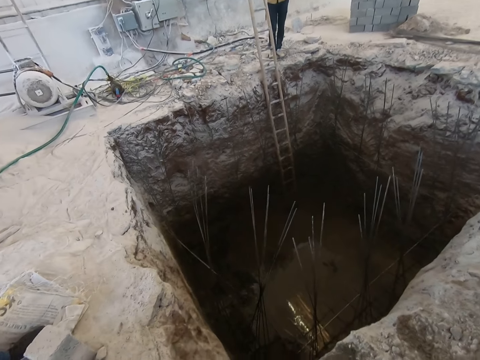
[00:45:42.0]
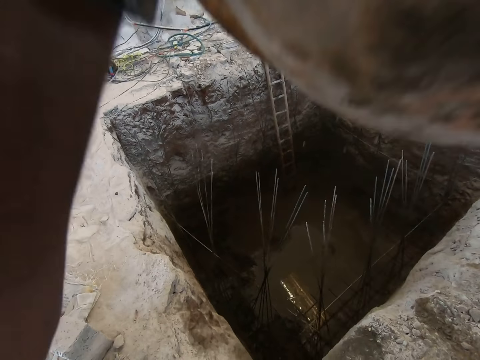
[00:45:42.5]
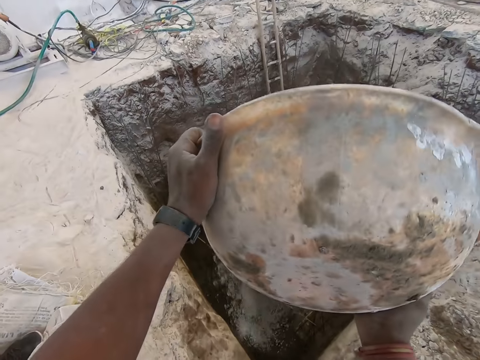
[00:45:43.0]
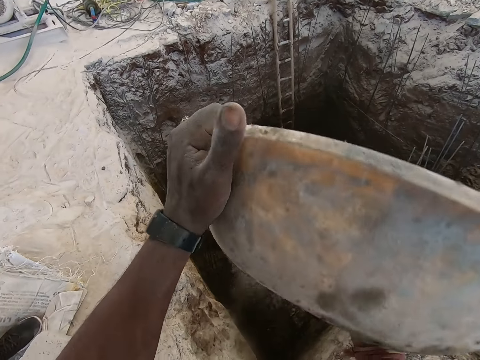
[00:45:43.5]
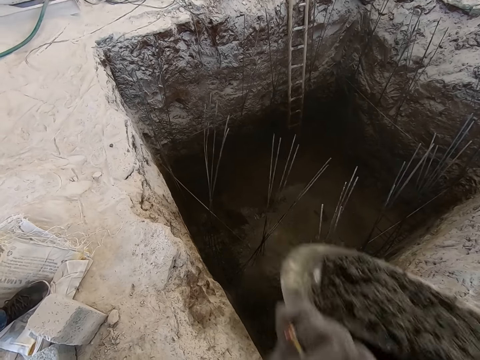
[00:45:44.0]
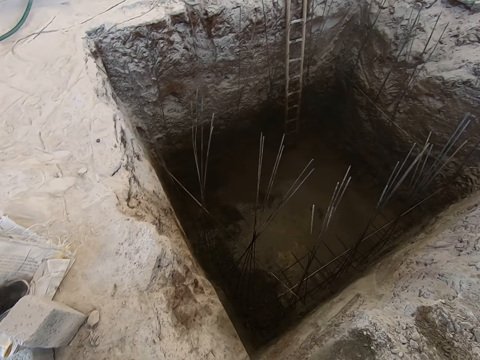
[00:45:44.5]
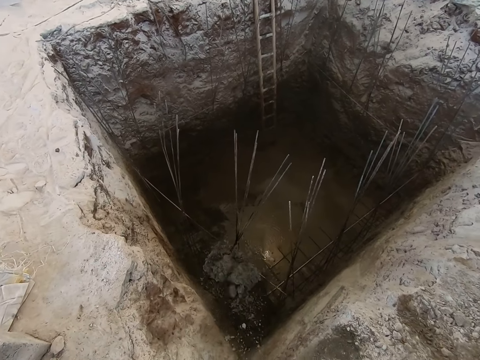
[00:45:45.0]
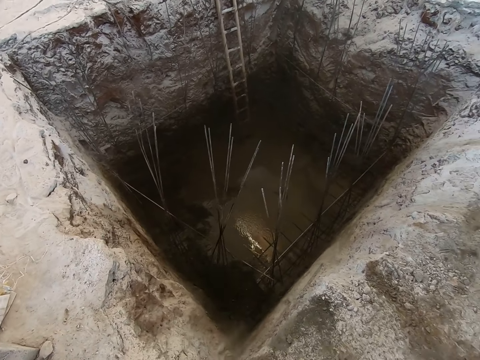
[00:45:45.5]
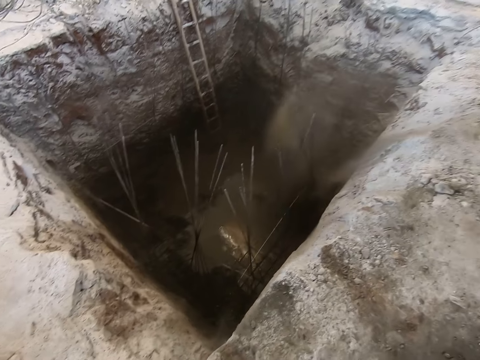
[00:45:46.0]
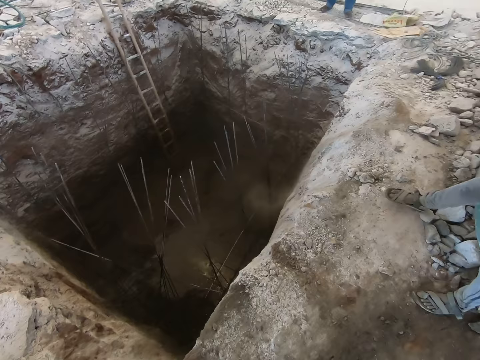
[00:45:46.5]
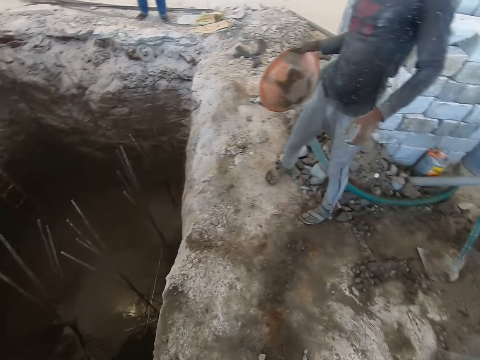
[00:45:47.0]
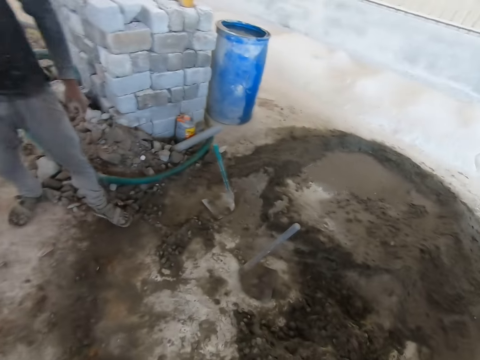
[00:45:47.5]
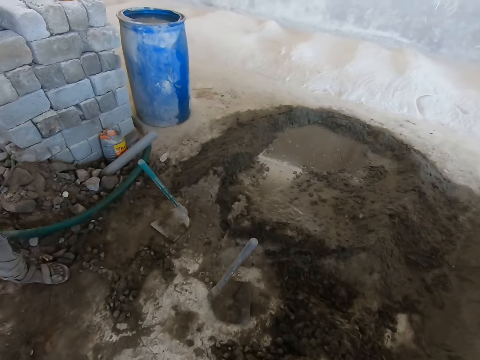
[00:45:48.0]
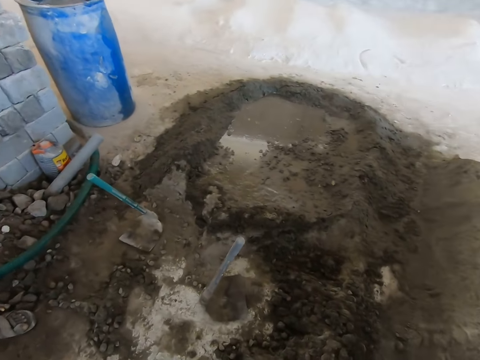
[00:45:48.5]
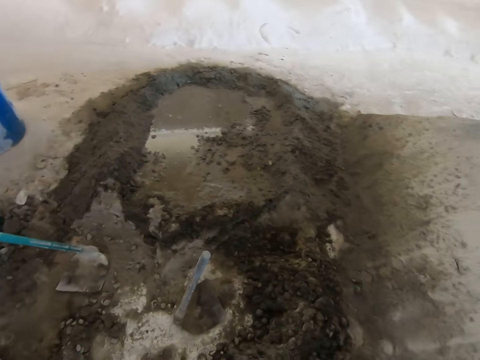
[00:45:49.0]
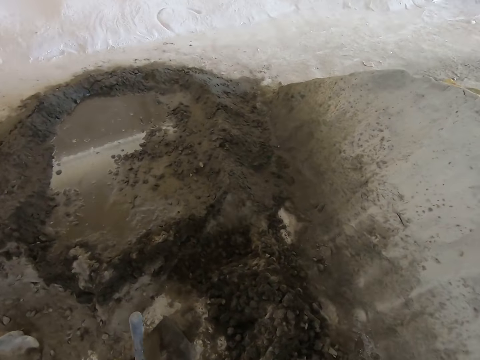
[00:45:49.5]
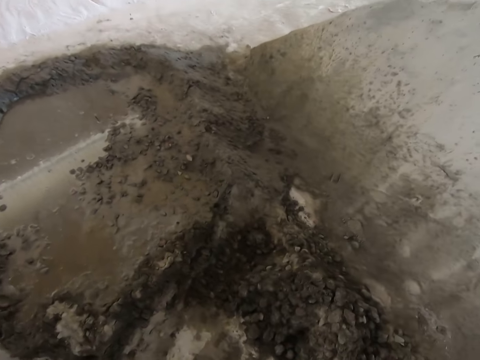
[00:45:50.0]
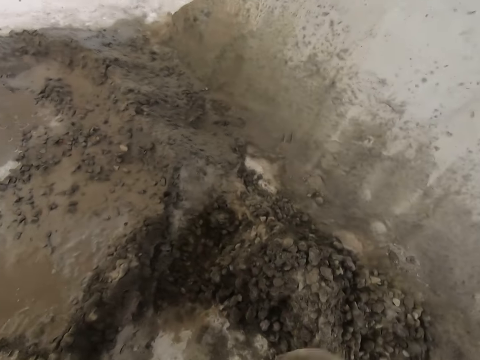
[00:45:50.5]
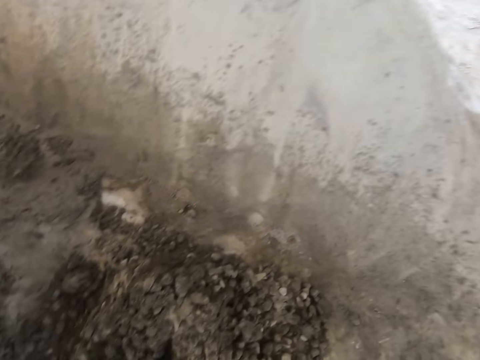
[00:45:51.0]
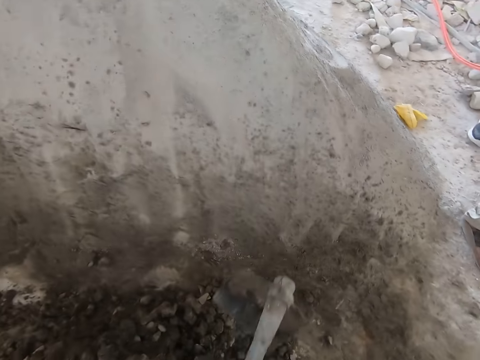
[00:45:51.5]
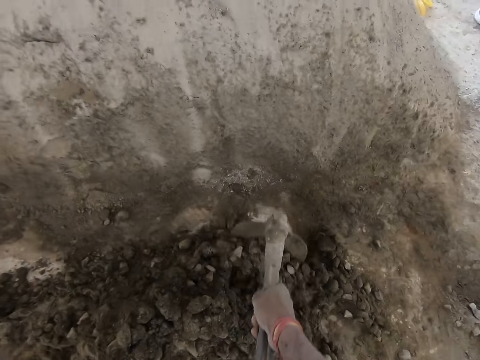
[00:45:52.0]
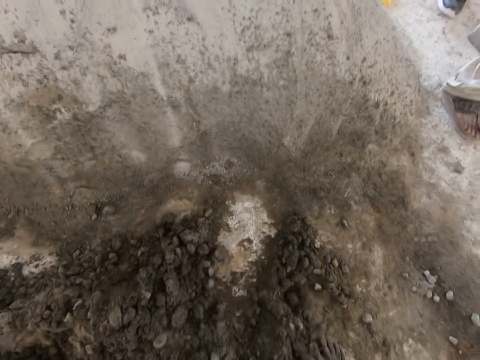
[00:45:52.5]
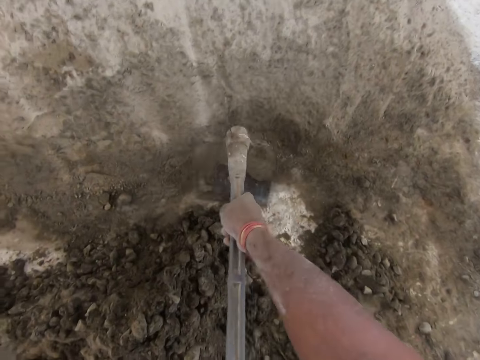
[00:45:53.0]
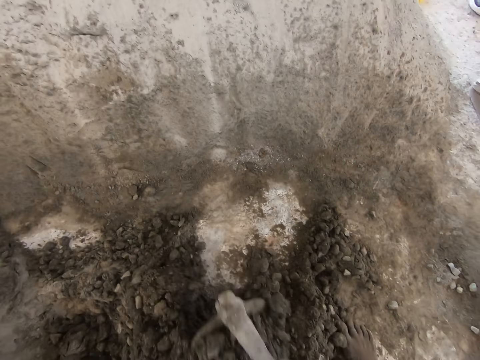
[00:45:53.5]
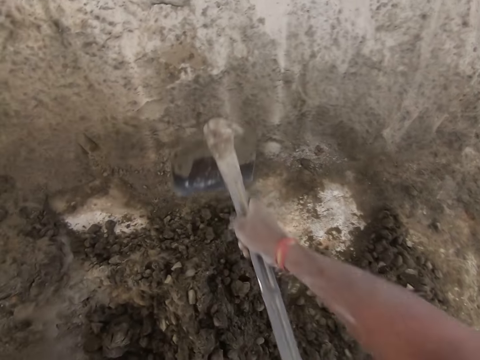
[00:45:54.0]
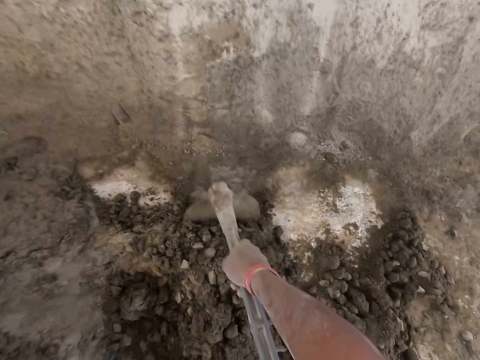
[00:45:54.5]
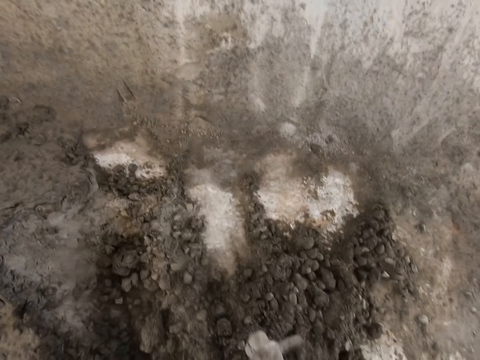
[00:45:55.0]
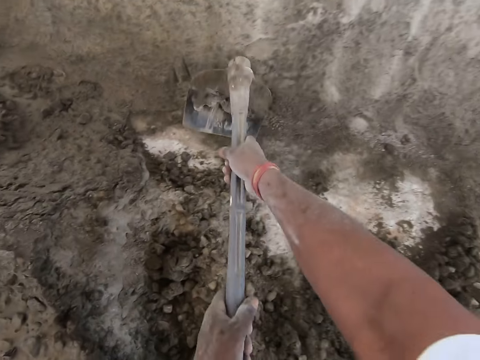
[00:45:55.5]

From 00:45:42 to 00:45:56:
The camera wearer pours the concrete in the head pan in his hands into the pit or hole. He looks at the hole. He turns around. He walks to the mortar. He converses with a man. The camera wearer scoops some concrete into the head pan on the floor with the hoe in his hands.

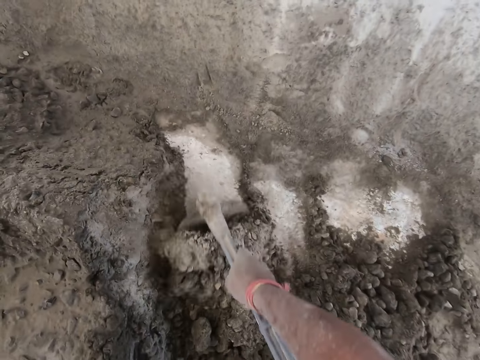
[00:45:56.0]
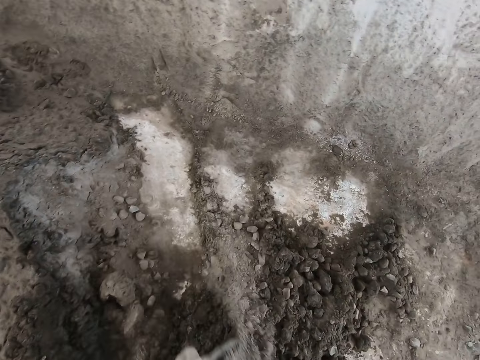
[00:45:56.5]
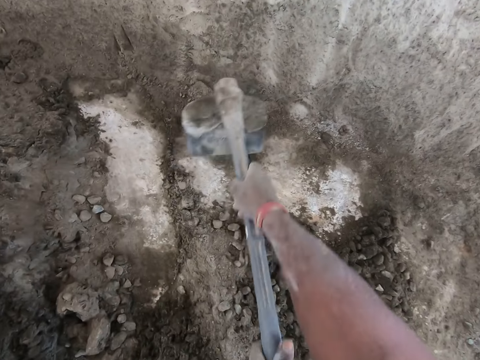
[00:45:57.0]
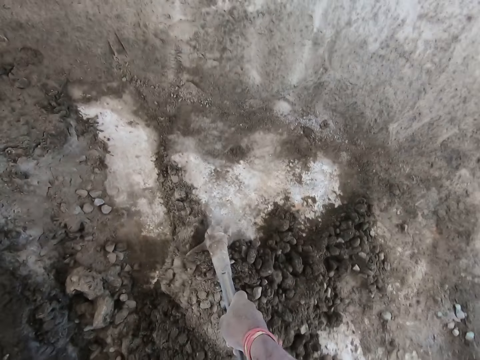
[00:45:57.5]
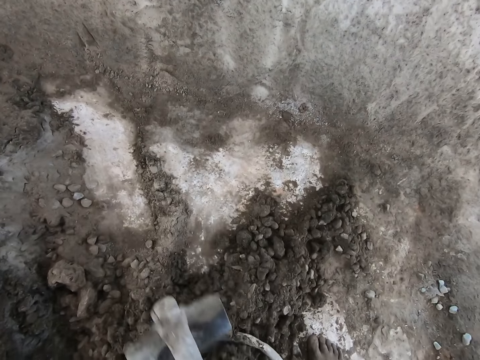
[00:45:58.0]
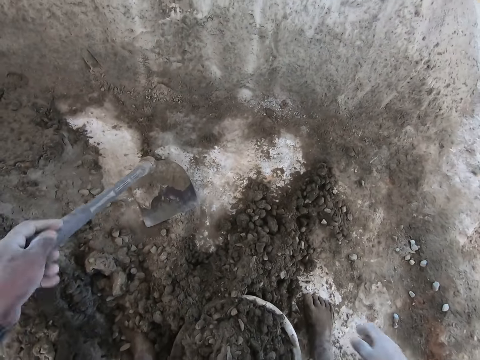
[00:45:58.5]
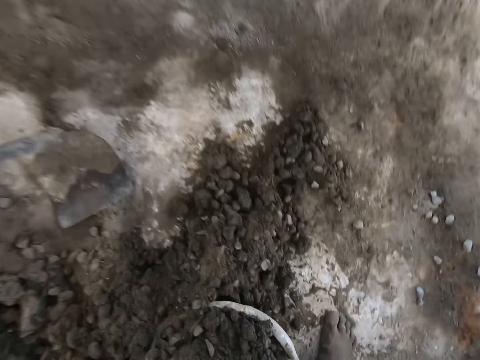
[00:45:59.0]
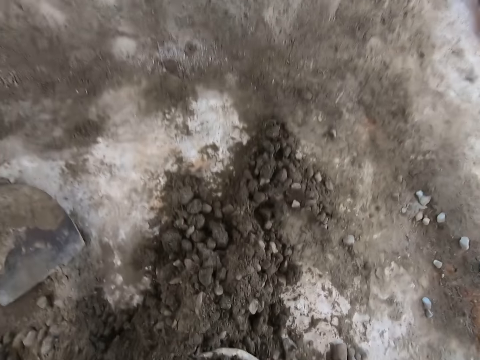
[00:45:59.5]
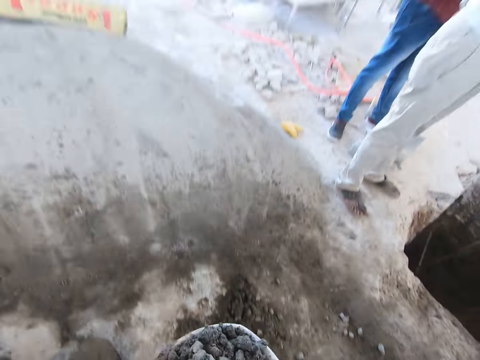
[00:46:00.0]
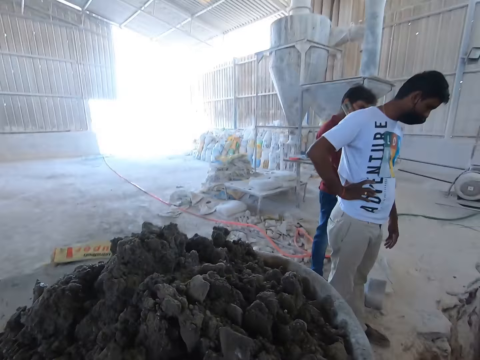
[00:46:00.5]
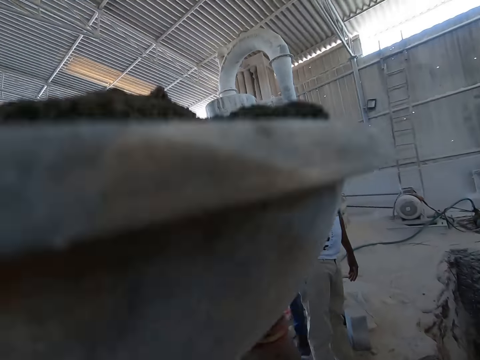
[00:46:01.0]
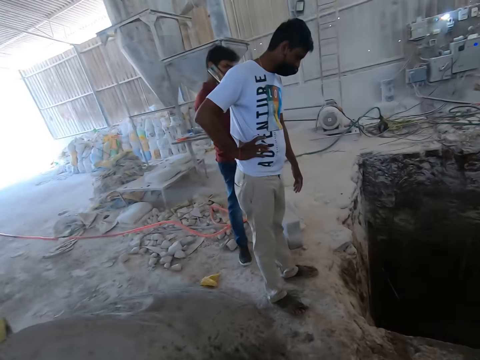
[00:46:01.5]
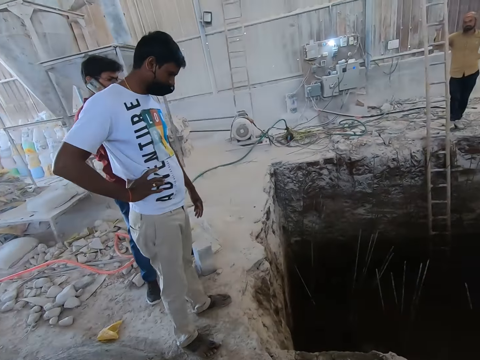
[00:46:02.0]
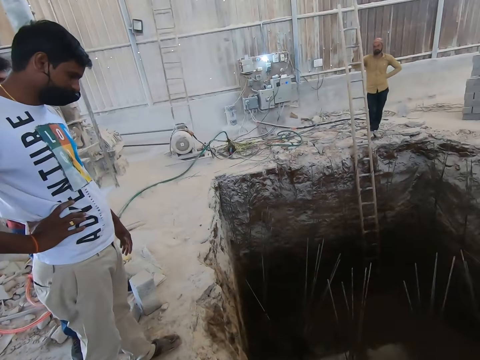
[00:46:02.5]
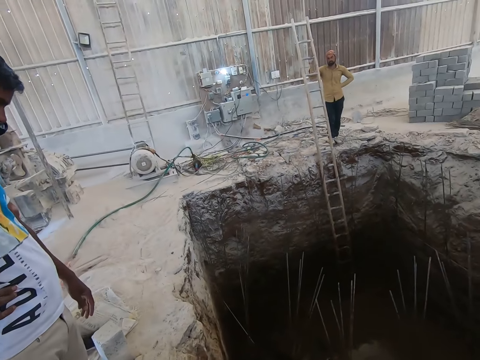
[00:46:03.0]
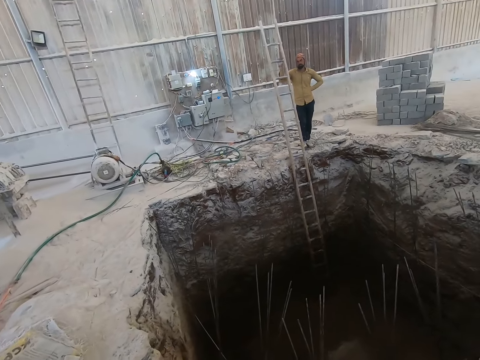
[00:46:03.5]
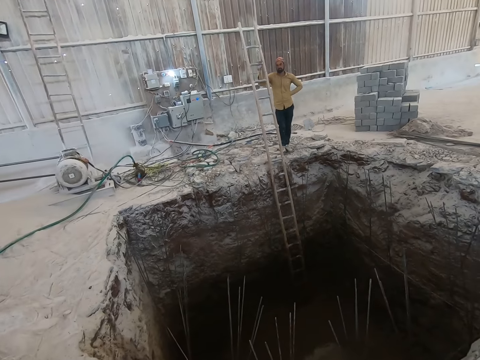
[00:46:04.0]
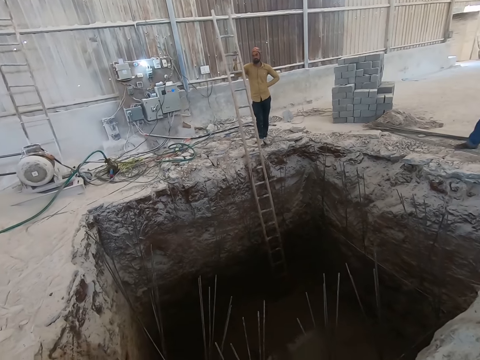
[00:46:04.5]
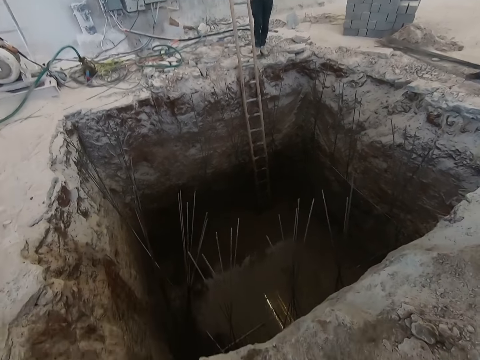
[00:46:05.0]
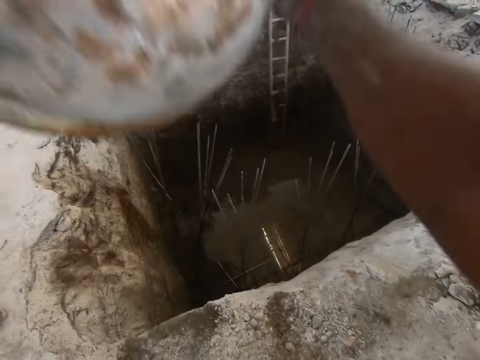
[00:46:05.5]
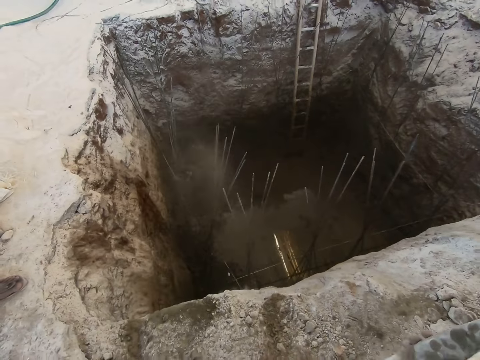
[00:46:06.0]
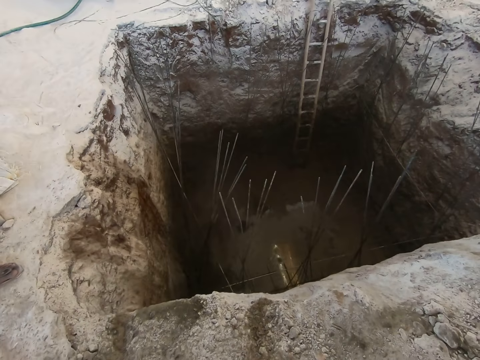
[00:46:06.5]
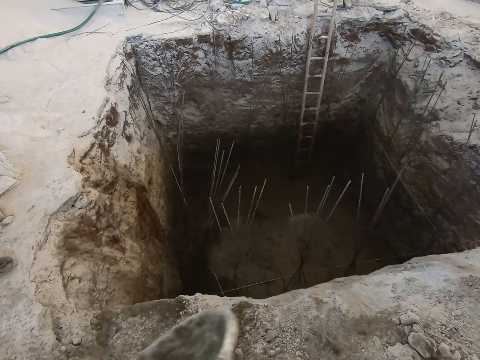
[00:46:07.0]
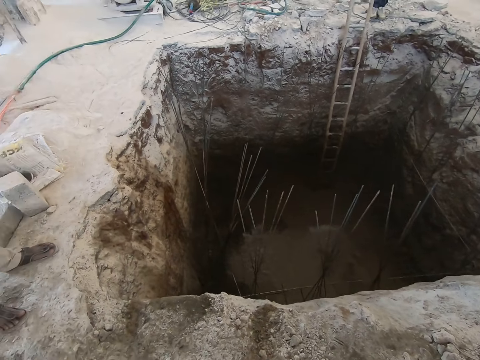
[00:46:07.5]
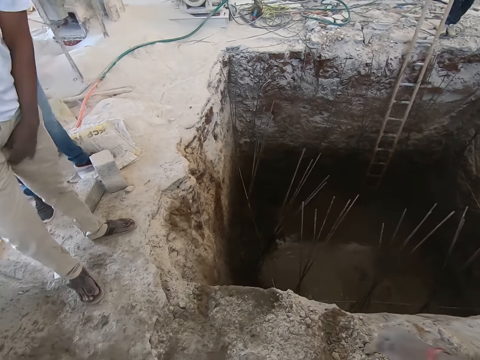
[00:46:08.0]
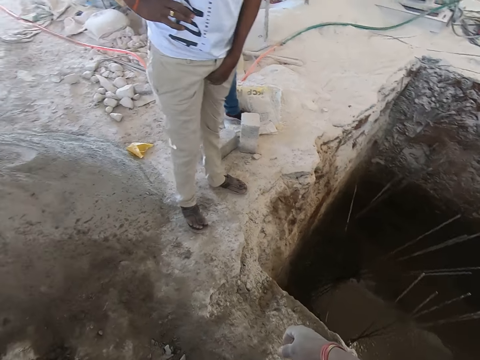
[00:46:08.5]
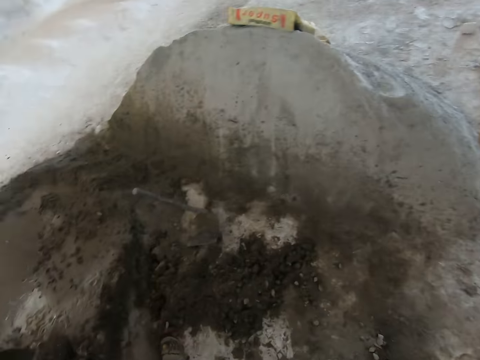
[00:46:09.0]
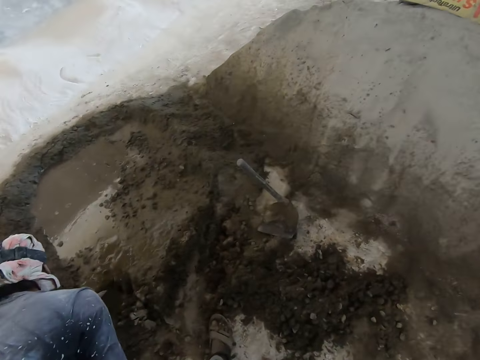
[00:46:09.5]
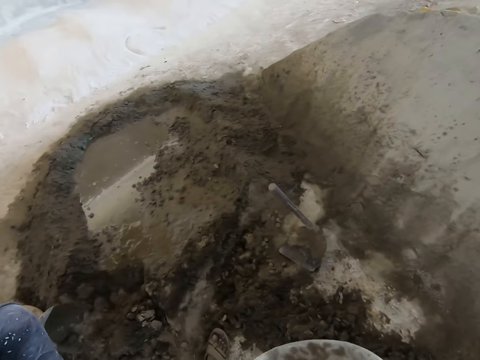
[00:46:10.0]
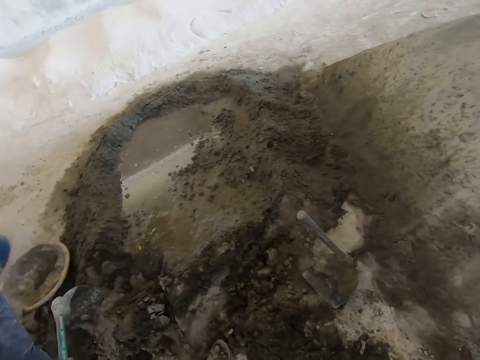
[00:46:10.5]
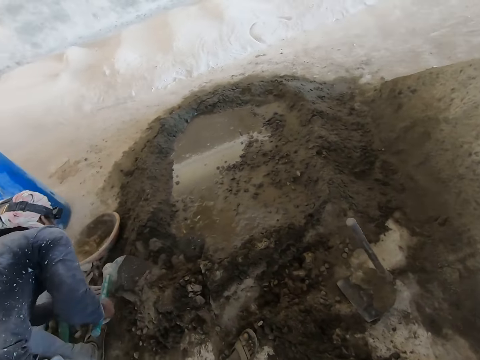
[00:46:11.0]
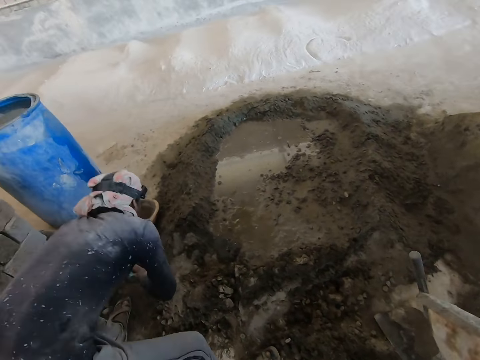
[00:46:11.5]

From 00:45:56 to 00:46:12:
The camera wearer drops the hoe in his hands on the floor. He carries the head pan or cement bowl from the floor with his hands. He lifts the cement bowl. He walks to the hole. He pours the concrete in the head pan in his hands into the pit or hole. He looks at the hole. He turns around. A man scoops mortar. The man moves the head pan on the floor with his left hand. The camera wearer looks at the mortar mixture. He interacts with the man.
